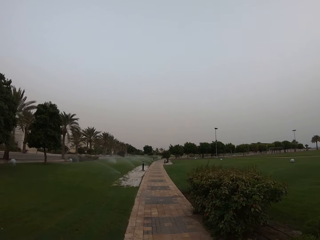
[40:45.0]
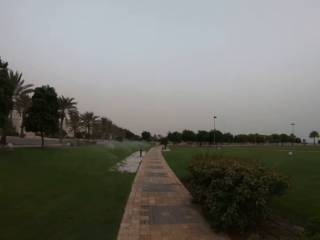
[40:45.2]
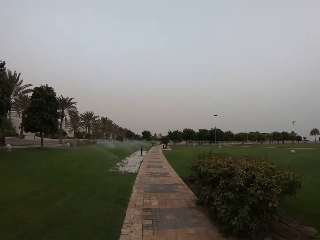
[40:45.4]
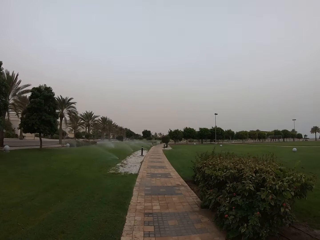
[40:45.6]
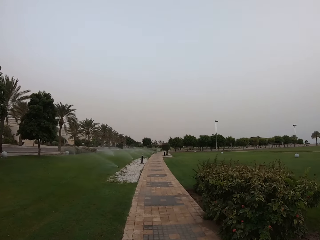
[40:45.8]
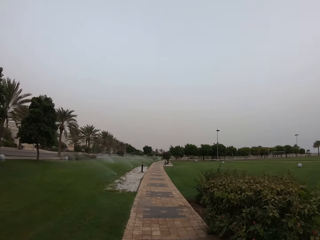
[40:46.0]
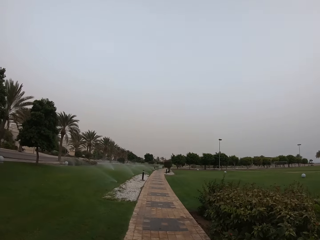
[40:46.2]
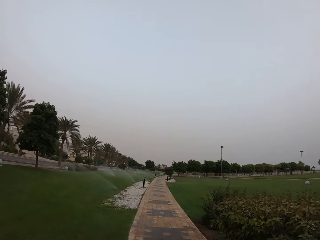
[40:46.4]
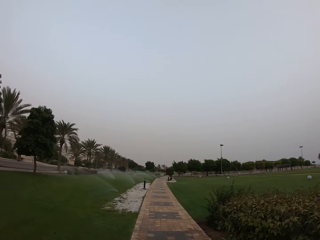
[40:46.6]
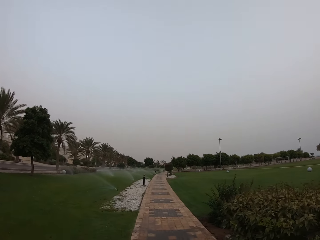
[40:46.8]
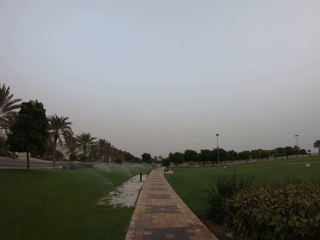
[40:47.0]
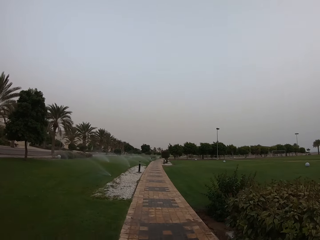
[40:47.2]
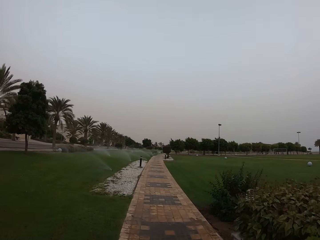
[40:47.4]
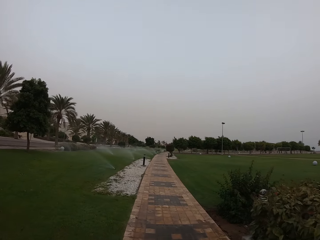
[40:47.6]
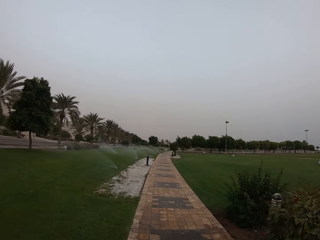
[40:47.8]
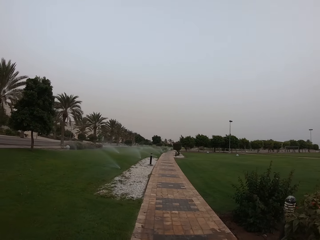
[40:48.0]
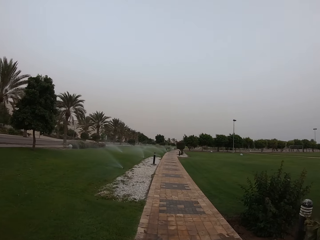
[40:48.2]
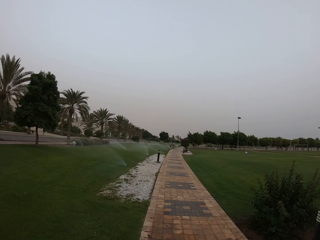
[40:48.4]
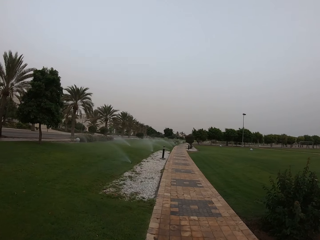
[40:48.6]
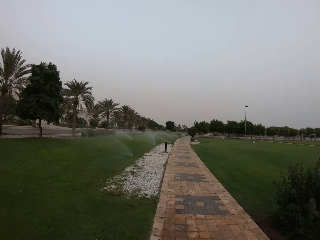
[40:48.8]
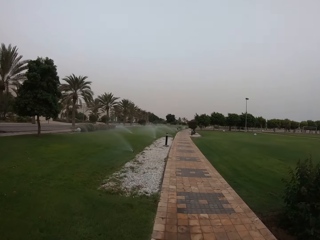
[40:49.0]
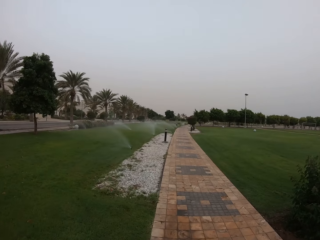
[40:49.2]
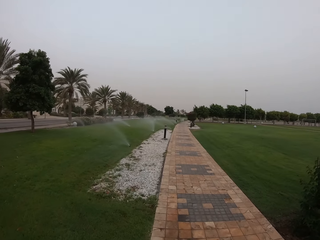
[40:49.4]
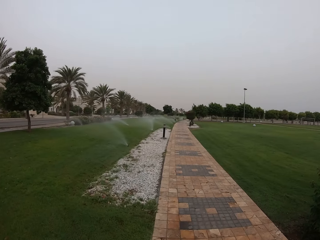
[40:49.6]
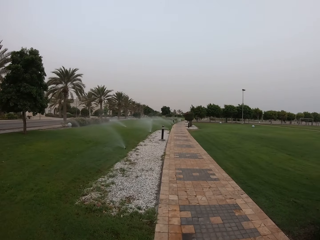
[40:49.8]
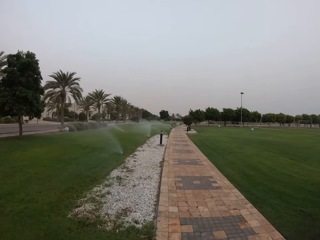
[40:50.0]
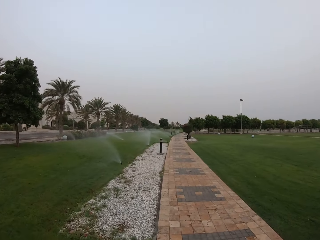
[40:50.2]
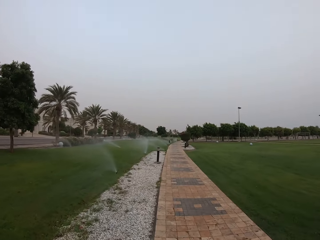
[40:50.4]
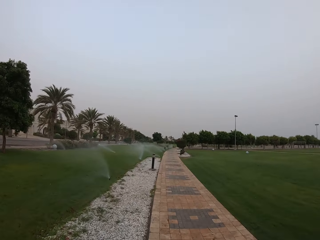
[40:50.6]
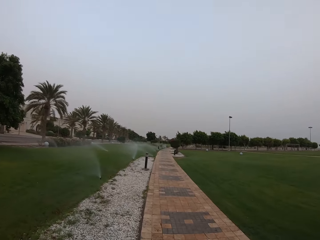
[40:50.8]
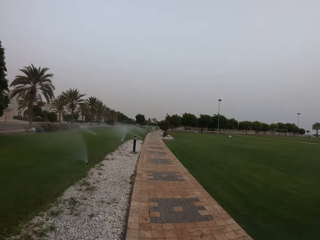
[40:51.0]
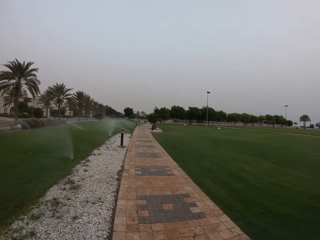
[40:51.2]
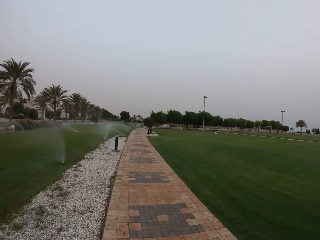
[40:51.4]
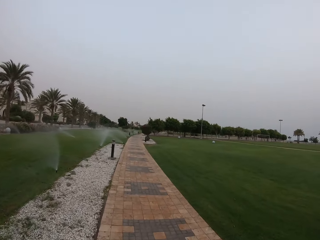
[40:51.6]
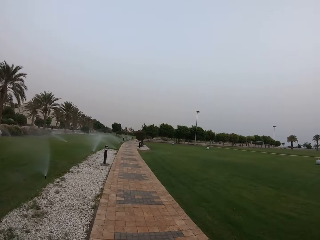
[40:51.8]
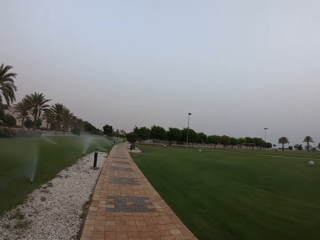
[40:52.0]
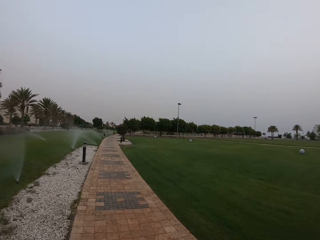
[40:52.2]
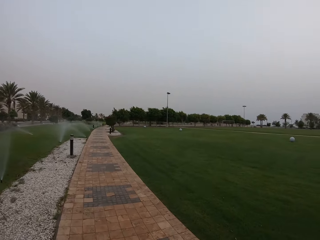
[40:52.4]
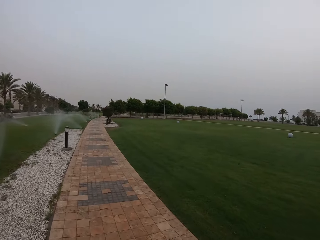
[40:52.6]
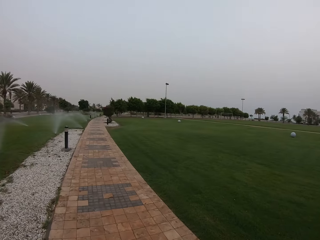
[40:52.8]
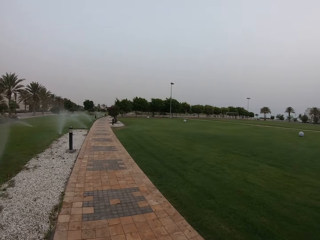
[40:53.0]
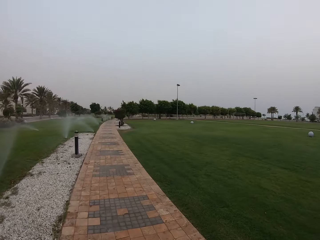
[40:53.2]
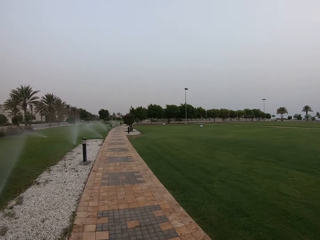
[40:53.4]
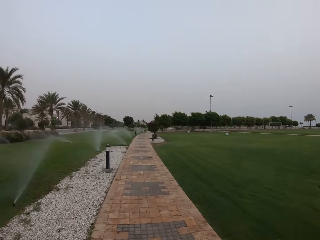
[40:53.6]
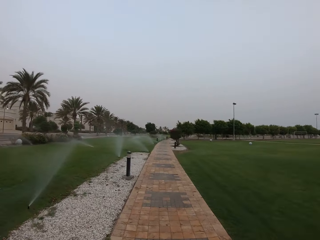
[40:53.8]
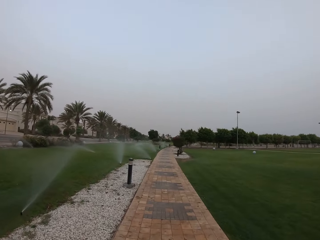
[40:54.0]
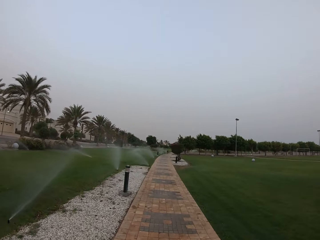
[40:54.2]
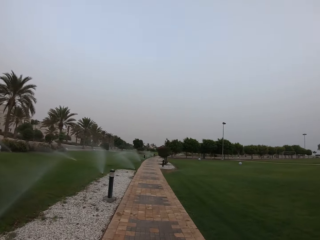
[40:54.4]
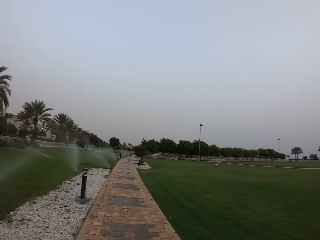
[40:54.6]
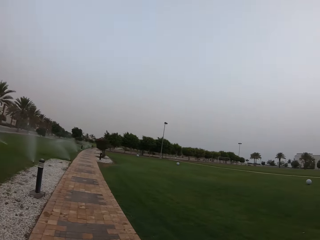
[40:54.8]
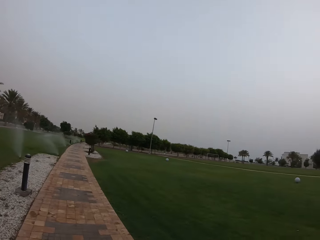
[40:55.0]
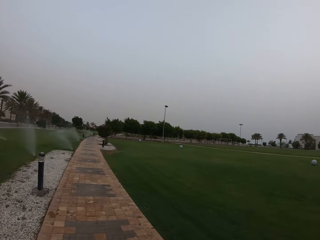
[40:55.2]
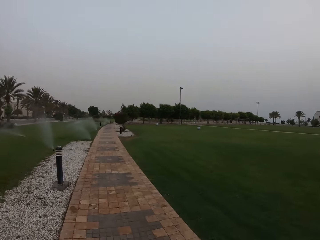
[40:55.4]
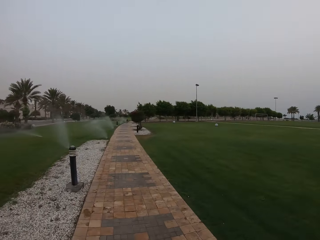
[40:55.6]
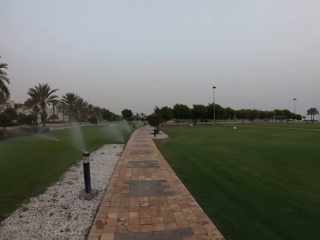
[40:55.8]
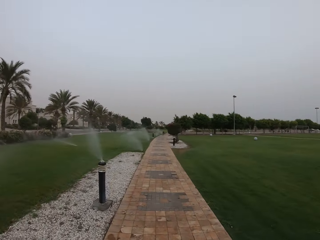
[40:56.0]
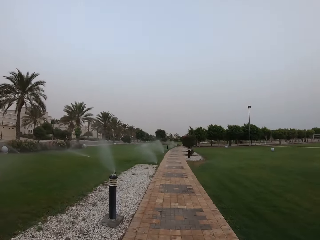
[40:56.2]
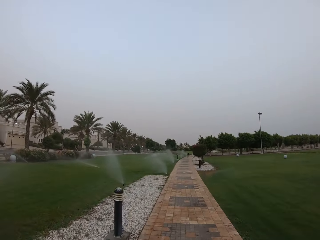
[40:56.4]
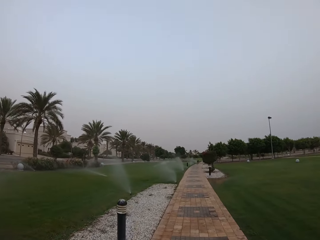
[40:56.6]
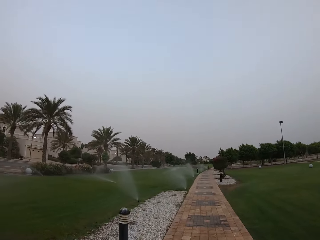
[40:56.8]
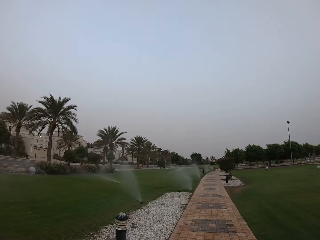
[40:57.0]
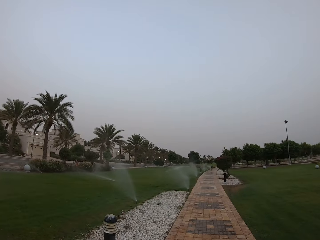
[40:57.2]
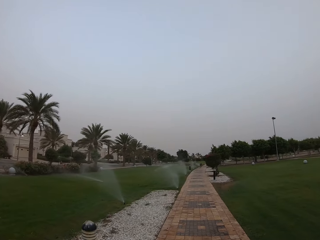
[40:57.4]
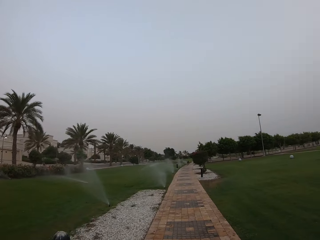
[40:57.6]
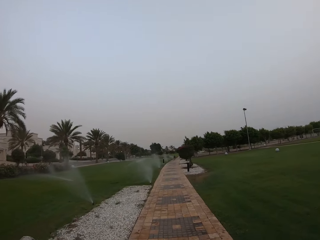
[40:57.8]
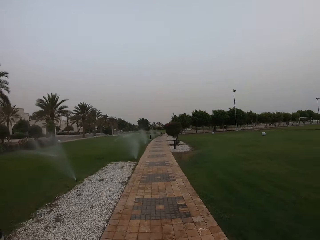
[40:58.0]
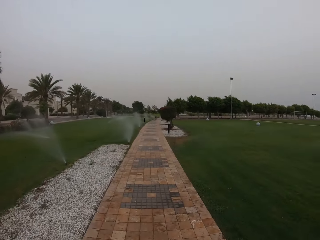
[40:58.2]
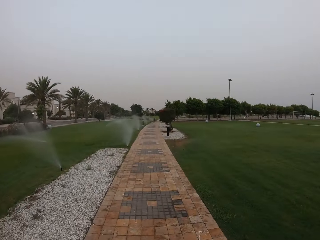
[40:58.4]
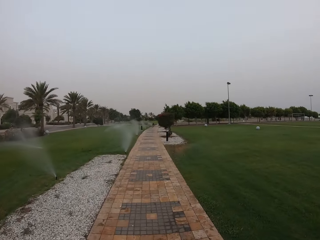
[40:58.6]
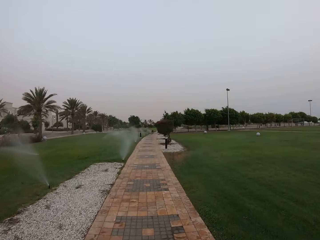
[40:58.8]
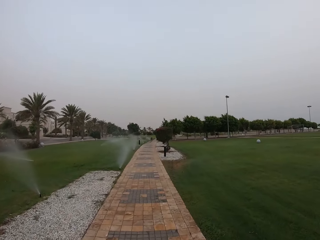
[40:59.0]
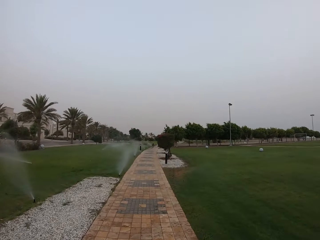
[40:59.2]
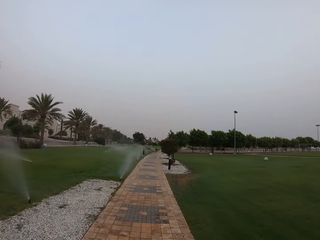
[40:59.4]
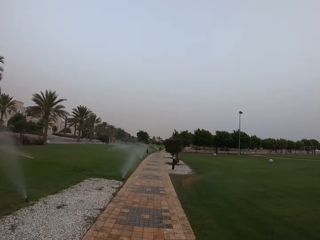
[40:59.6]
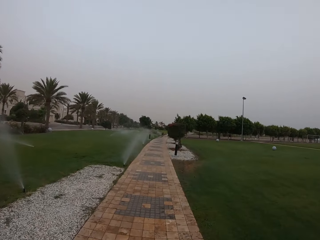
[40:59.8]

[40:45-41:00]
The camera wearer walks around. They look around. They walk around.

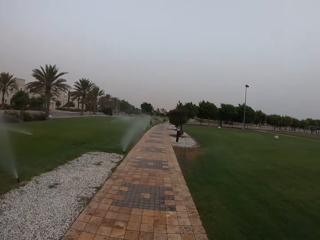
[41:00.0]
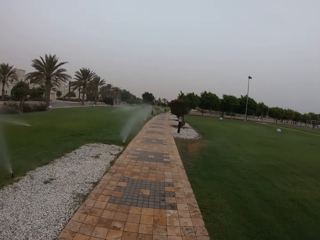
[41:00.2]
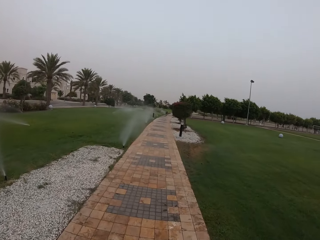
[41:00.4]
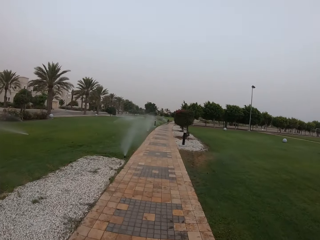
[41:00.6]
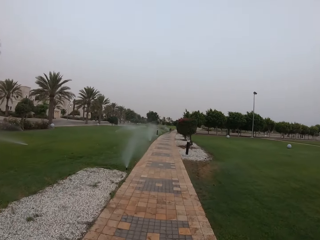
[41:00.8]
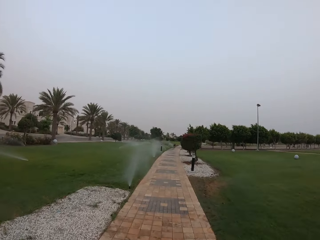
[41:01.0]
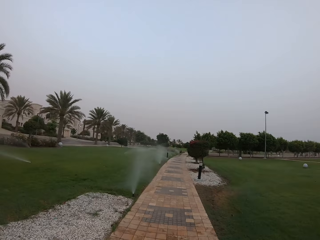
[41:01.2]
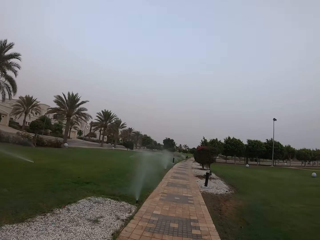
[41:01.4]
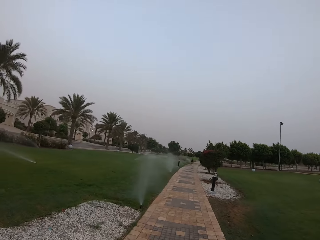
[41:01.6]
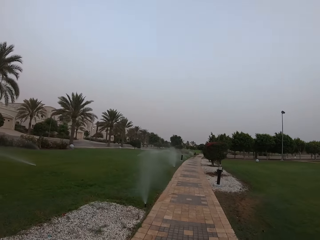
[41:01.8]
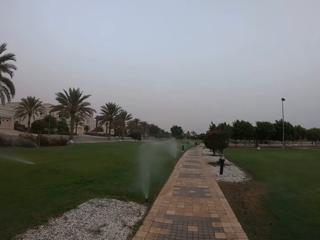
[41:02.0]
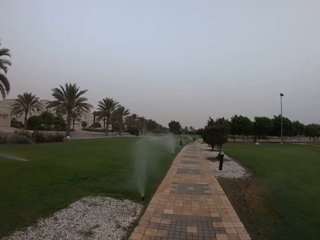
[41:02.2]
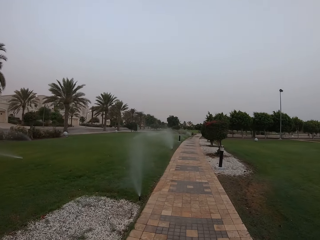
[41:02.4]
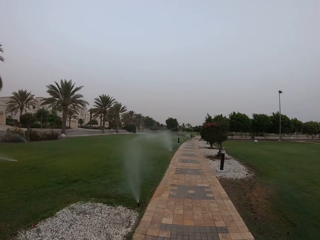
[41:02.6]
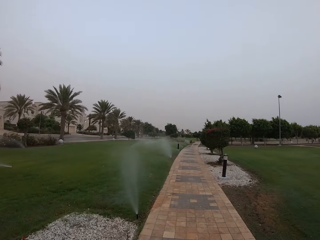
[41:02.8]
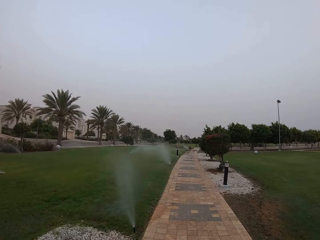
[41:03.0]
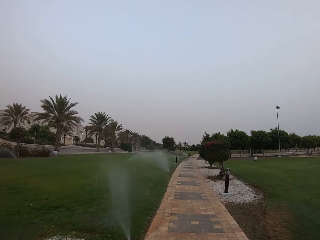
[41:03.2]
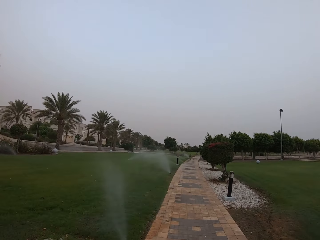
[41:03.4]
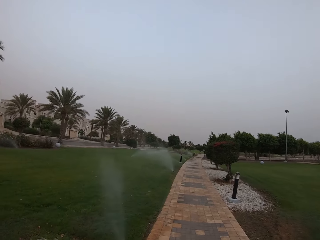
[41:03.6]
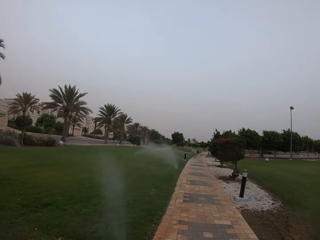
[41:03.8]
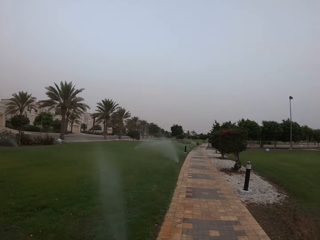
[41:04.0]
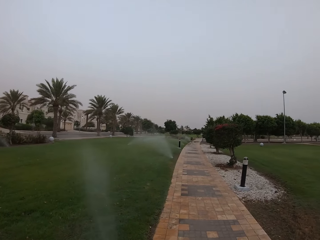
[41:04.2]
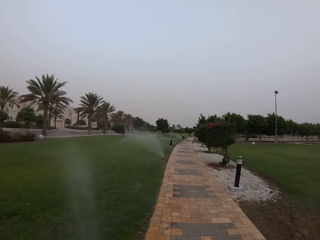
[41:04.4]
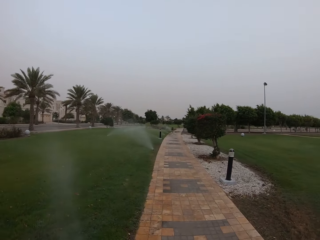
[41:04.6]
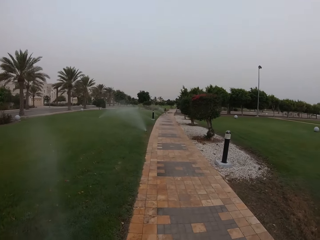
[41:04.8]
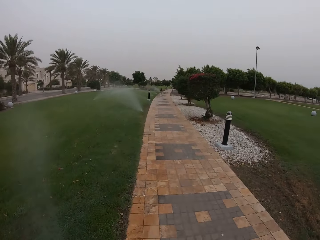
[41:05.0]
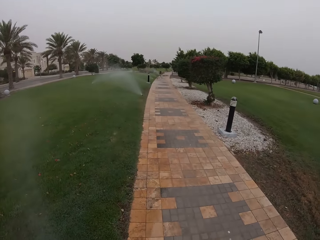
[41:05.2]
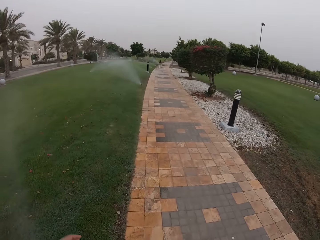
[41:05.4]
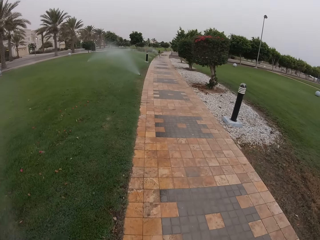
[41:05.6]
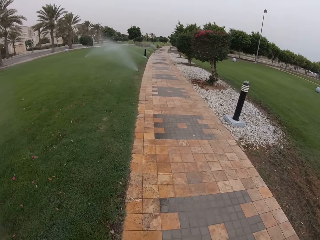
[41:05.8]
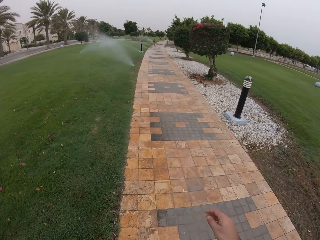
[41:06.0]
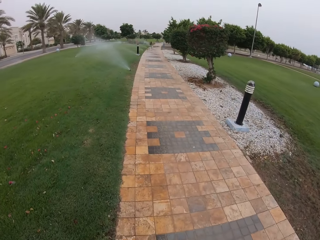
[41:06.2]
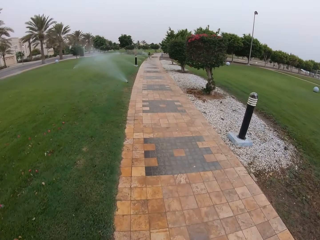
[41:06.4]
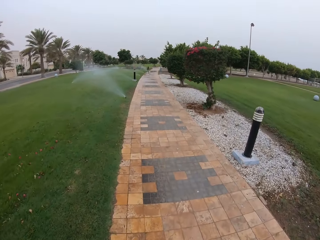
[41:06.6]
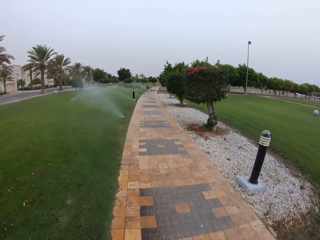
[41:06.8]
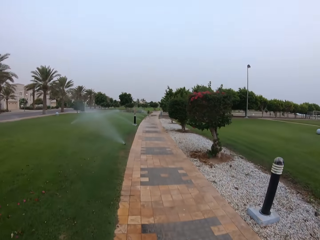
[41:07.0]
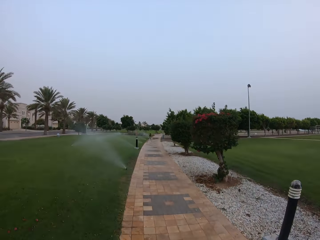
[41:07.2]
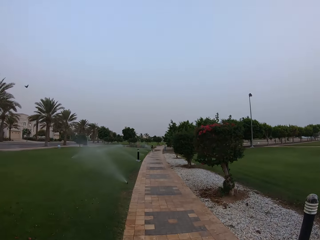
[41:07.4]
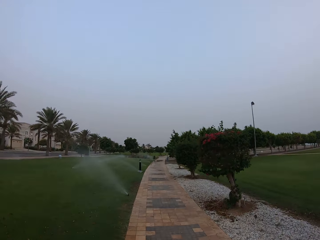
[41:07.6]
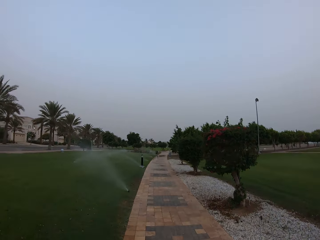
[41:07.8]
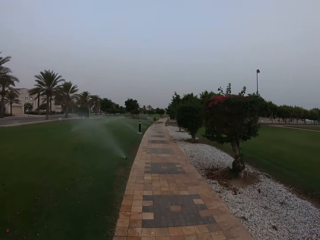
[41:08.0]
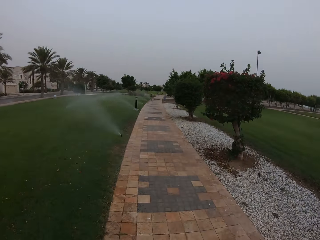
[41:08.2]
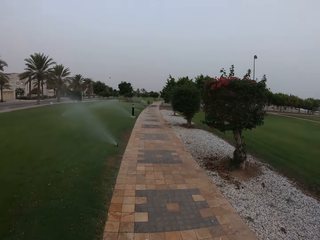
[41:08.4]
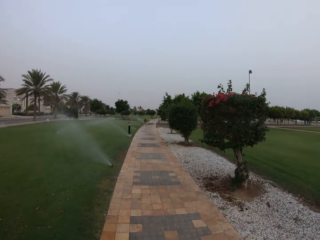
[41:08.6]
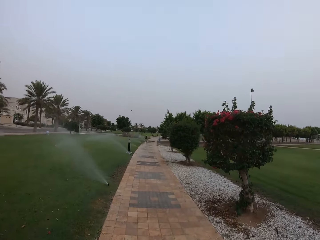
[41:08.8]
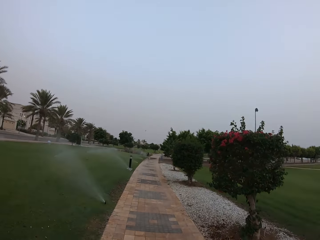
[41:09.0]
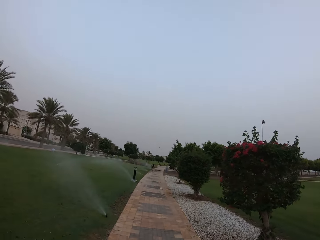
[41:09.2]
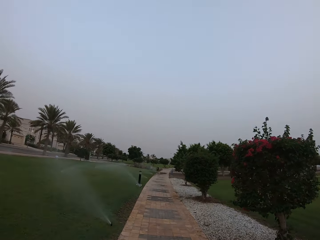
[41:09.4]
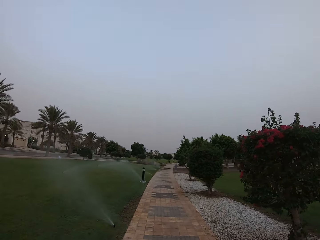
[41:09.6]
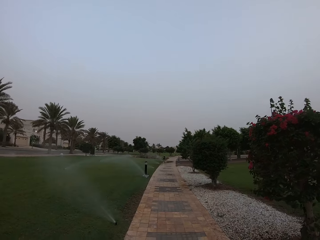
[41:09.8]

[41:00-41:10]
The camera wearer looks down. They look upright.
